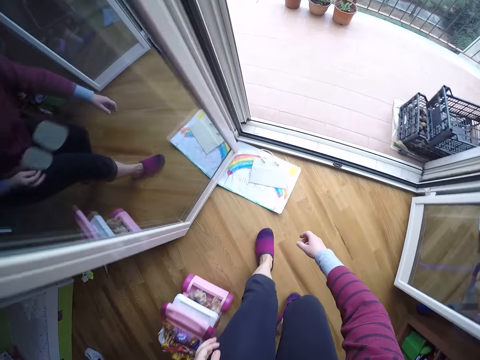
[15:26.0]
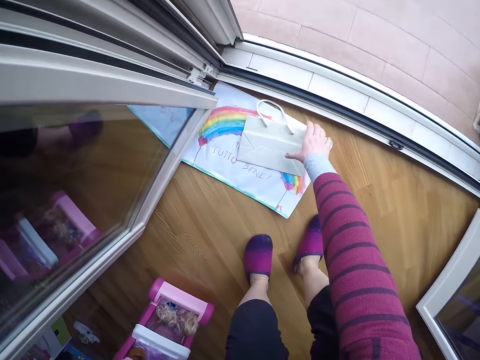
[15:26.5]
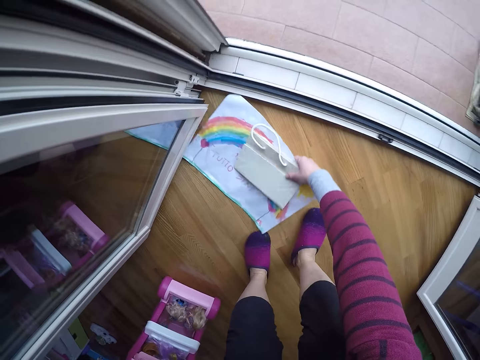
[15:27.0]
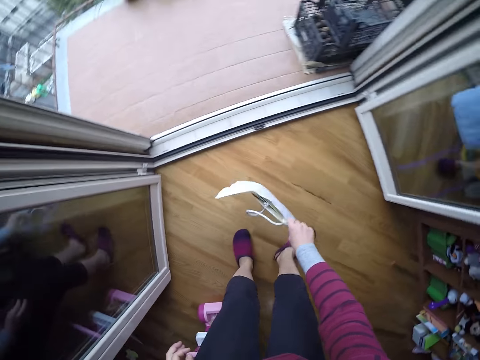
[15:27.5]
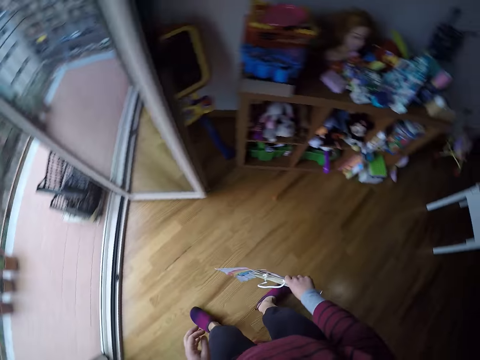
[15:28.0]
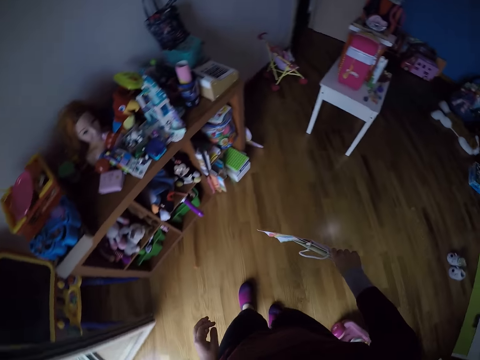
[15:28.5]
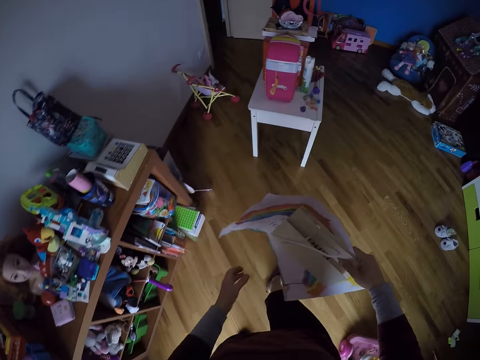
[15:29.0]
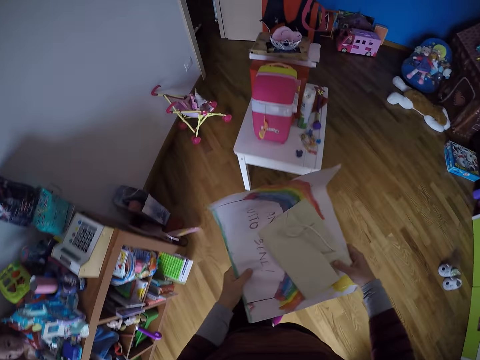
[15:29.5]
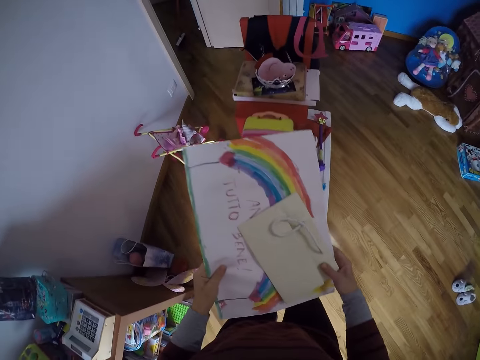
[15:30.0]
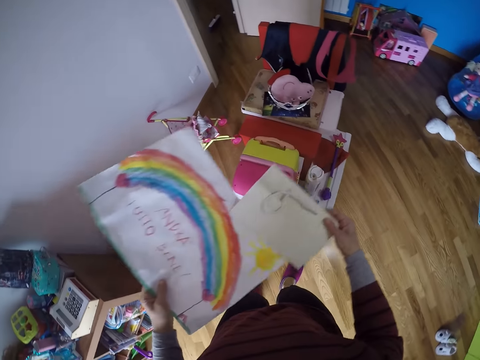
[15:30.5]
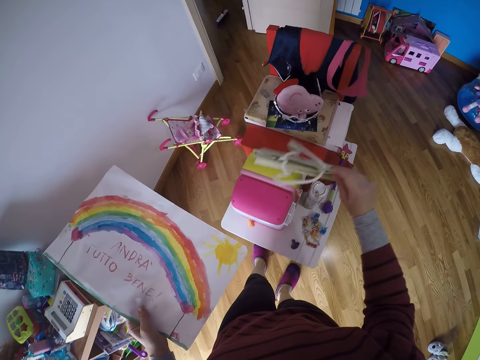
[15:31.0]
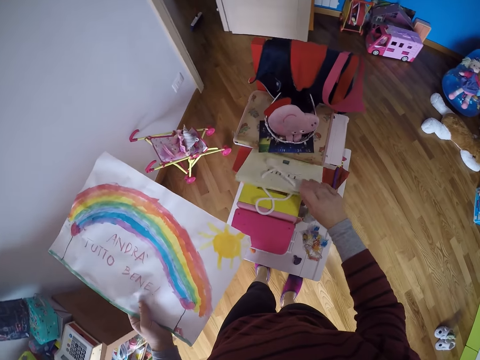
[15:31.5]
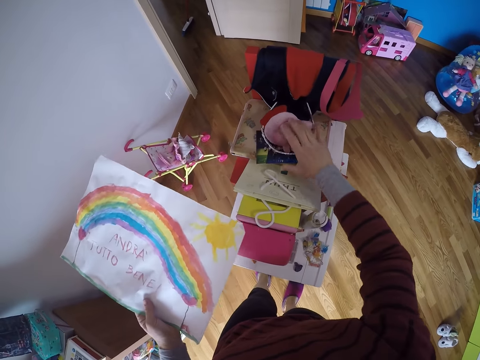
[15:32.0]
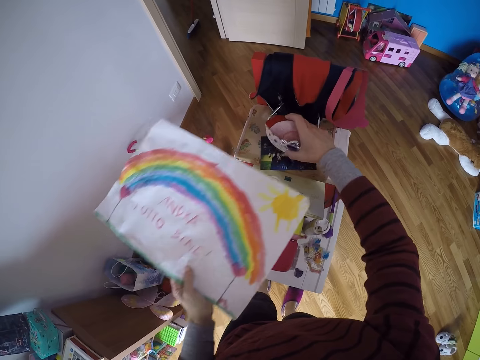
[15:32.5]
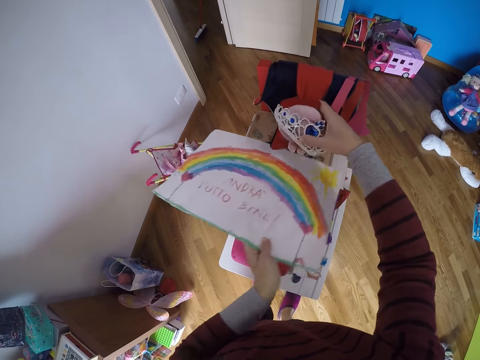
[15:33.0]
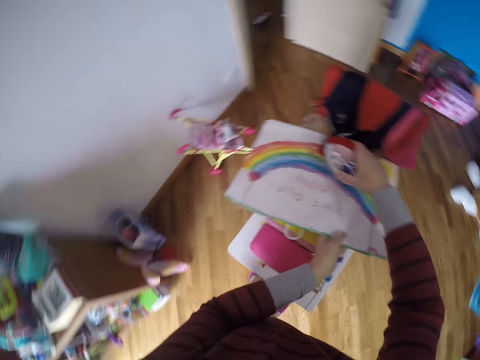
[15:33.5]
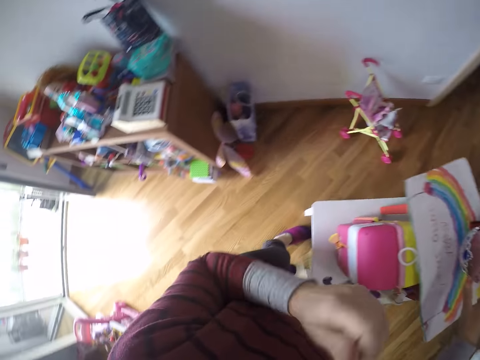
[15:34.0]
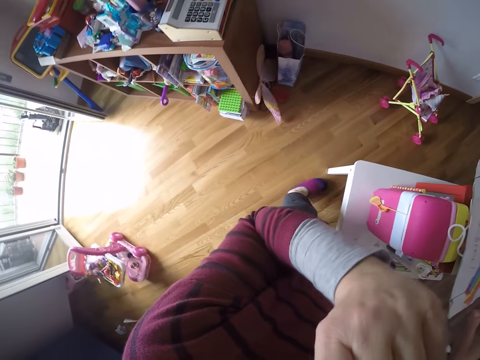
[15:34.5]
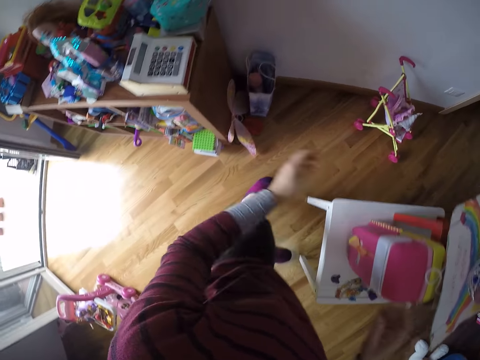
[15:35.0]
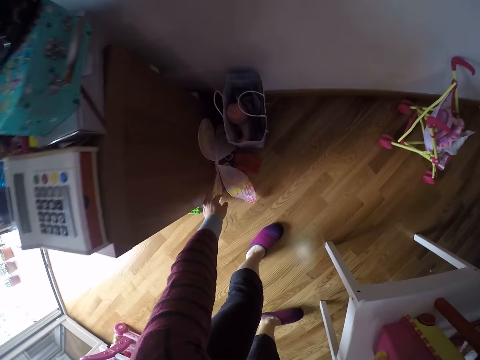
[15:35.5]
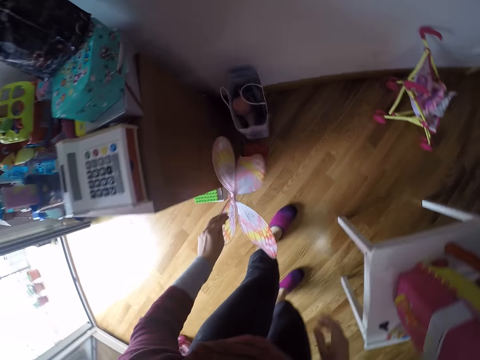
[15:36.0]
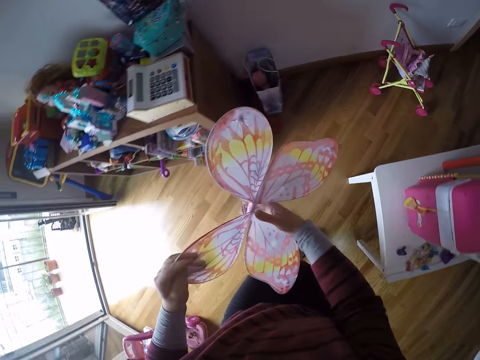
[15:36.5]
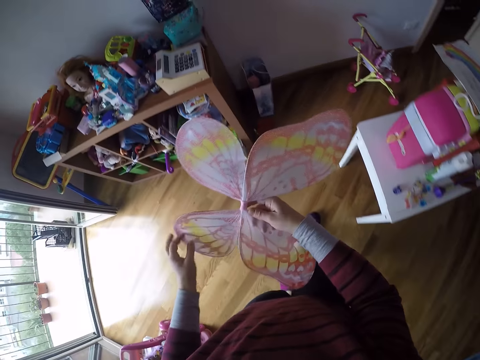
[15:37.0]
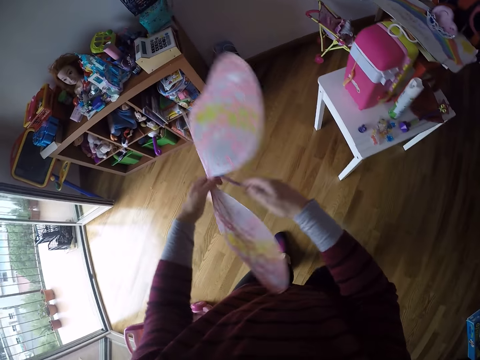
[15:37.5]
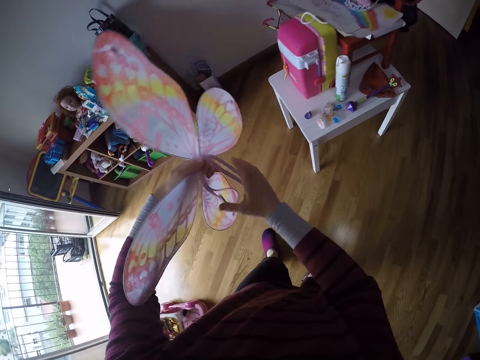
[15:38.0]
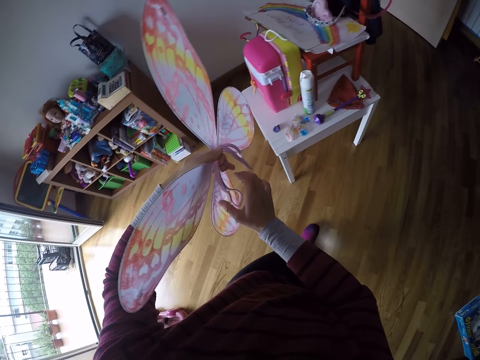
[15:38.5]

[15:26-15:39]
The camera wearer picks up a drawing book or paper and a bag from the floor with her right hand. She turns around and walks around. She puts the bag on a chair with her right hand. She raises a tiara and another stuffed doll on the chair with her right hand. She puts the drawing book underneath the tiara and the other stuffed doll with her left hand. She puts something on the paper. She cleans her nose with her left hand. She scratches her face. She bends downwards. She picks up a fabric butterfly wing from the floor with her left hand. She stands up and turns the fabric butterfly wing.

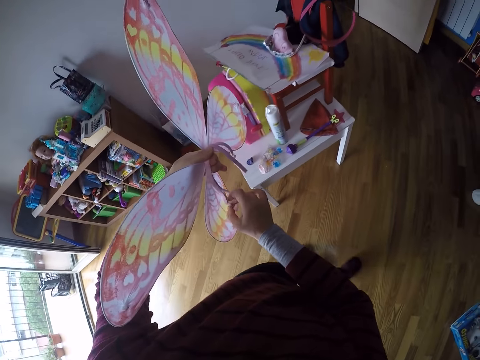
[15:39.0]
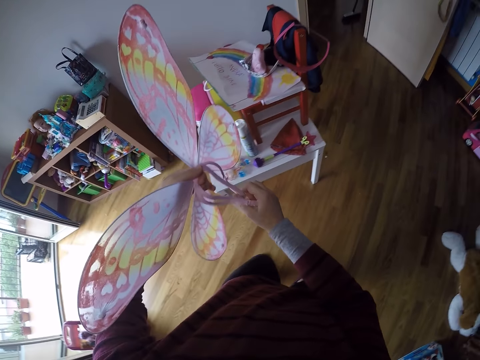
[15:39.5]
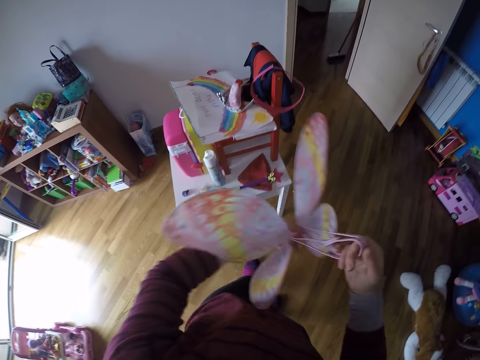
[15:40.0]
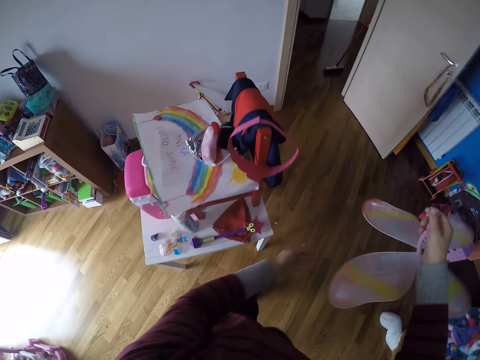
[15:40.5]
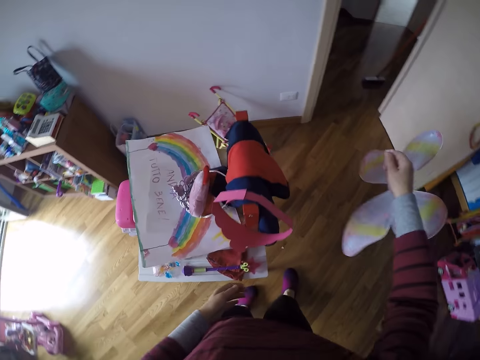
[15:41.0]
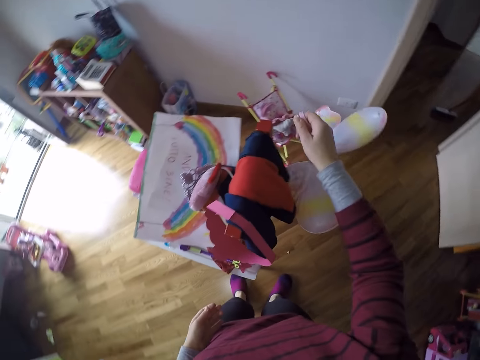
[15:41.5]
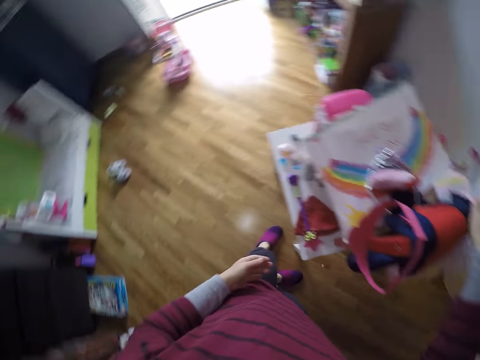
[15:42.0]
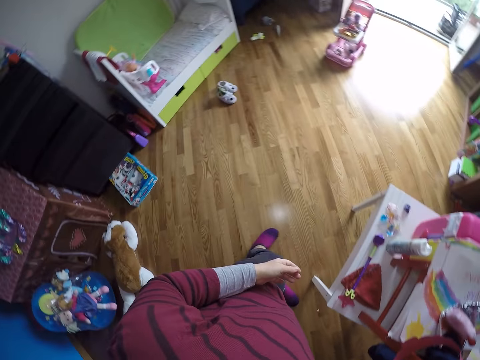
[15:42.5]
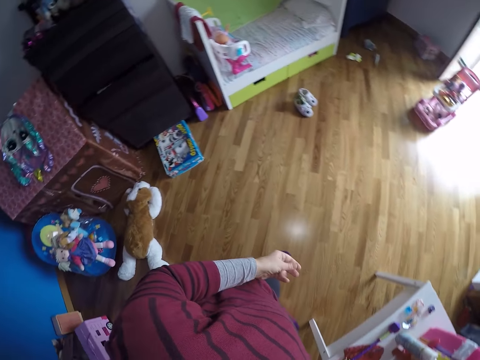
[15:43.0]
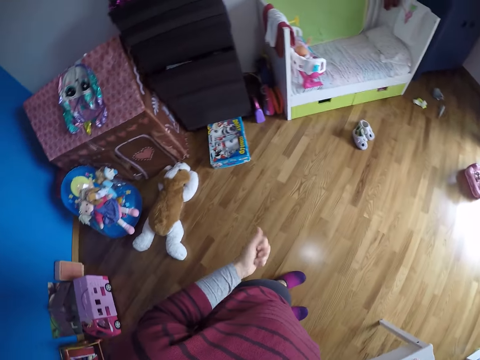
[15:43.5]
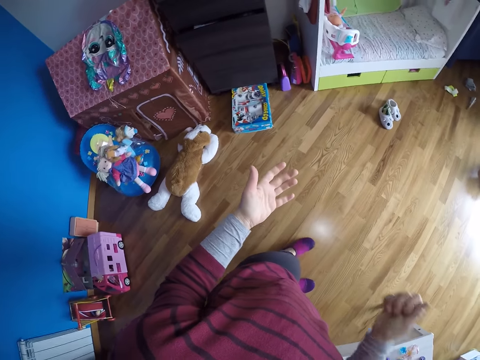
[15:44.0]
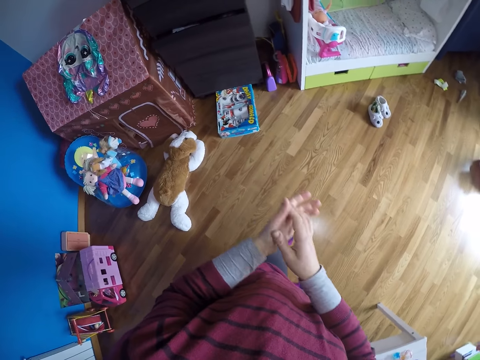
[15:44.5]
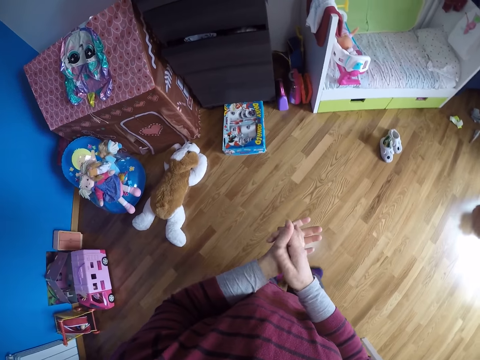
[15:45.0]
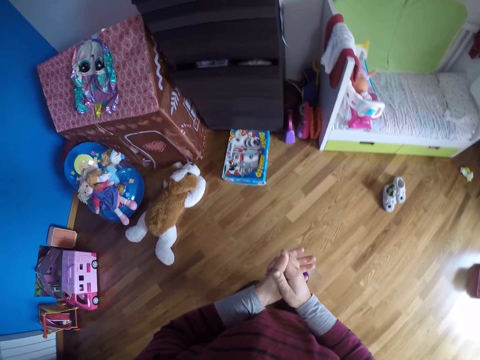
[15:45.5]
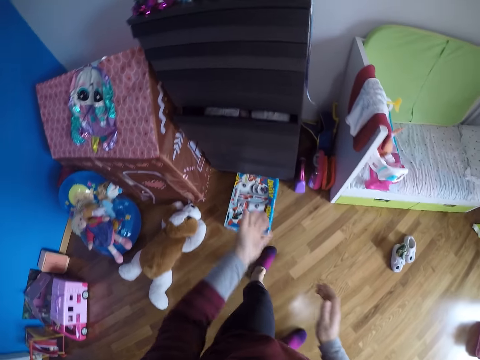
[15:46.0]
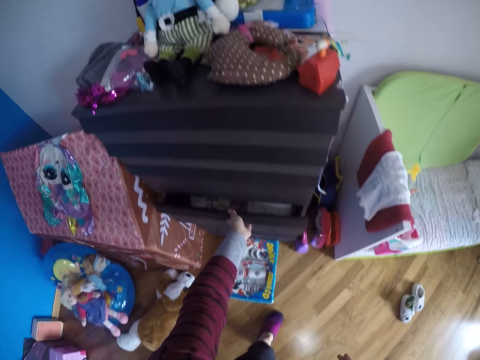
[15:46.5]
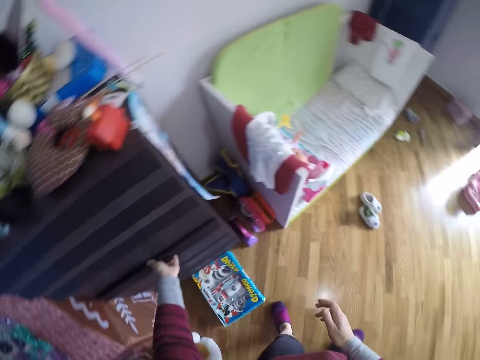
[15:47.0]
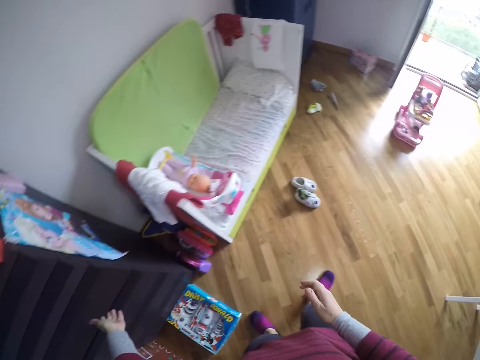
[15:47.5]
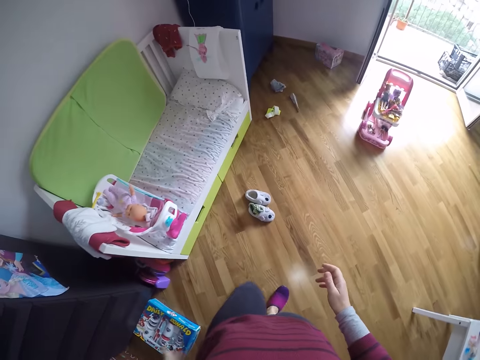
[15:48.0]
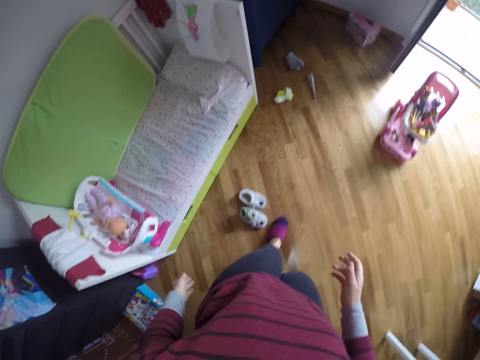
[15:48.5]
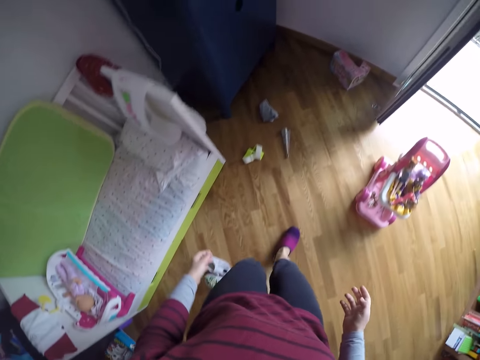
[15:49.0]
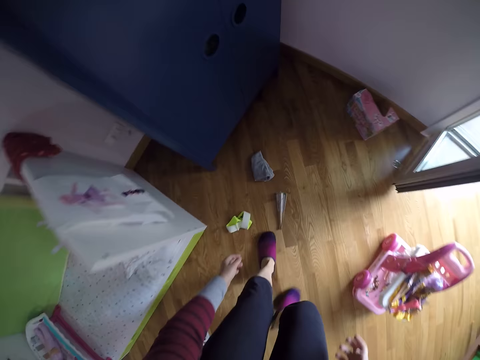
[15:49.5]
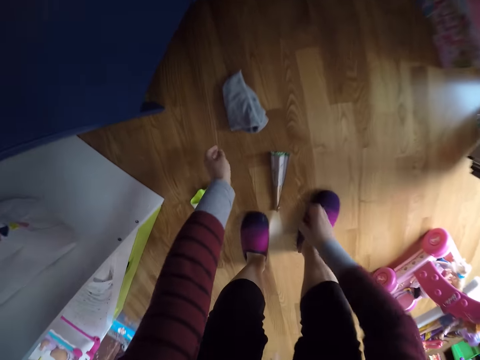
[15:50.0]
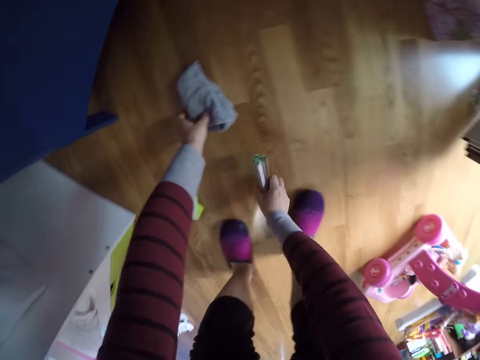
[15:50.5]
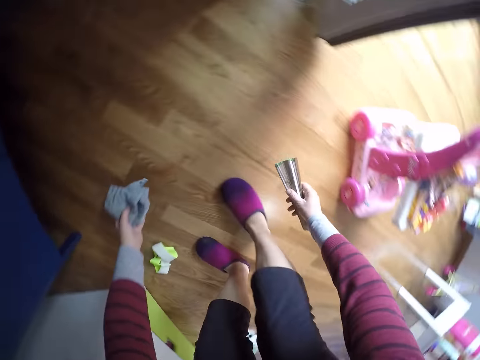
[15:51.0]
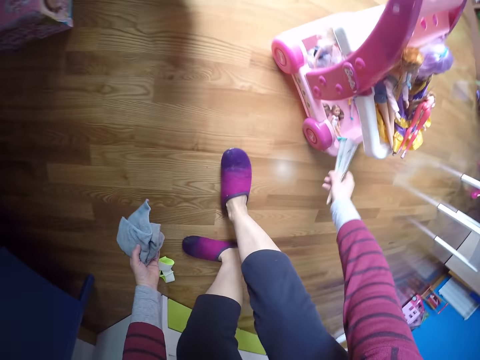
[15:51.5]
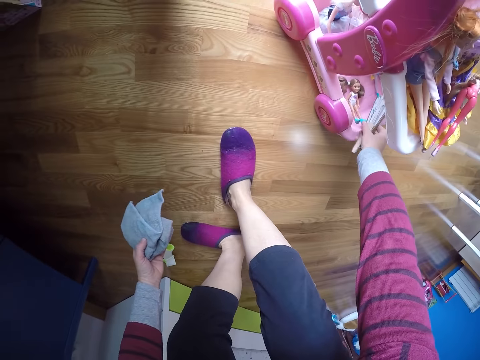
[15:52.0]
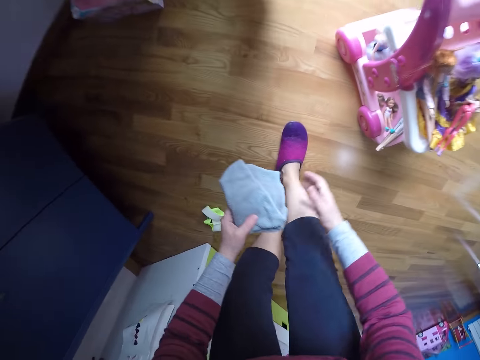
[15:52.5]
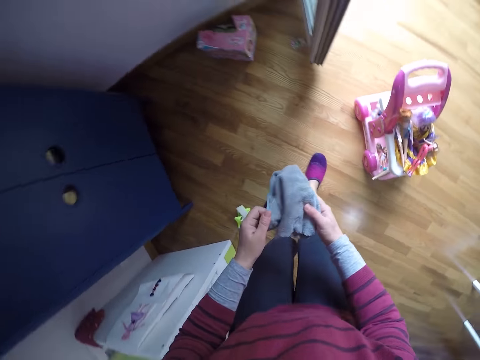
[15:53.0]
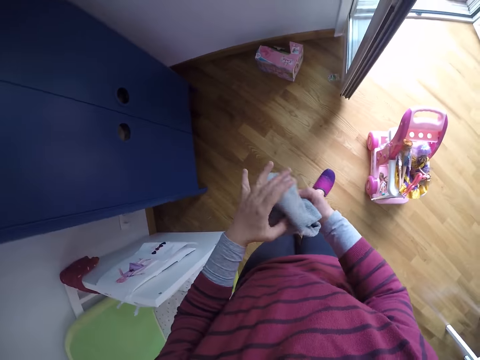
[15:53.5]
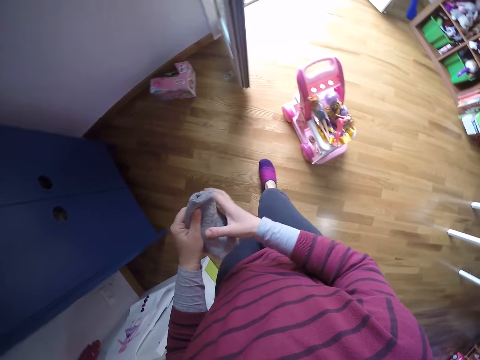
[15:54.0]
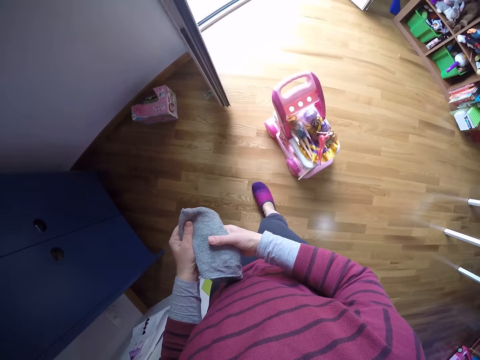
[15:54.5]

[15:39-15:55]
The camera wearer walks around. She picks the fabric butterfly wing with the other hand. She walks around. She hangs the fabric butterfly wing on the chair with her right hand. She looks around, twists her fingers, looks at the hand, and scratches the hand. She cleans her left hand with her right hand. She walks around. She closes the drawer of a cupboard with her left hand. She walks around. She picks up a foldable fan from the floor with her right hand. She picks up the hand towel from the floor with her left hand. She turns around. She puts the foldable fan in a baby stroller or on a toy organizer with her right hand. She stands up and stretches the hand towel.
